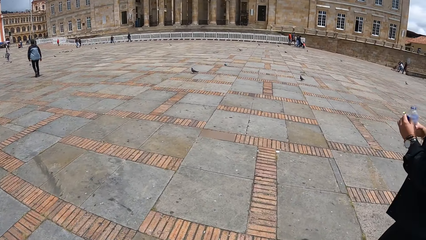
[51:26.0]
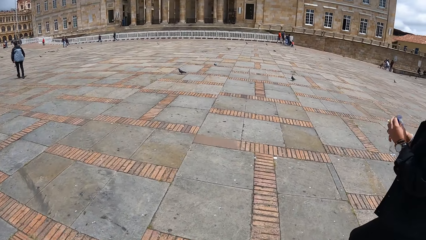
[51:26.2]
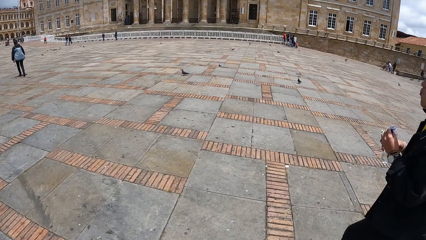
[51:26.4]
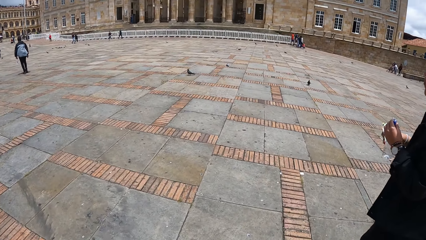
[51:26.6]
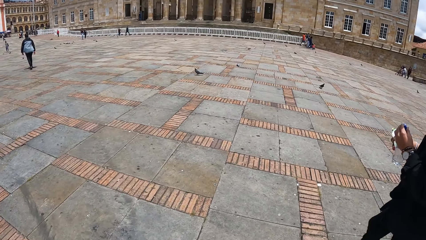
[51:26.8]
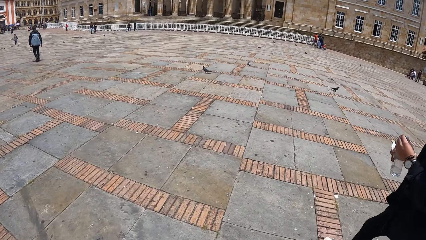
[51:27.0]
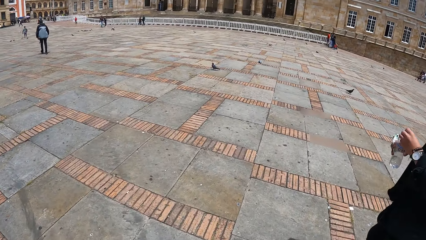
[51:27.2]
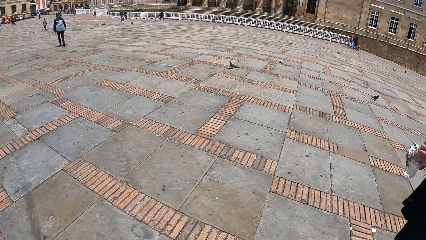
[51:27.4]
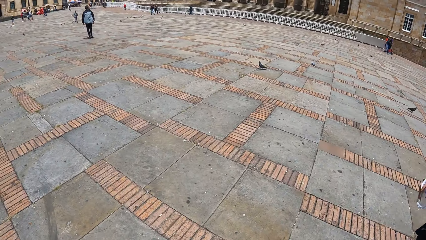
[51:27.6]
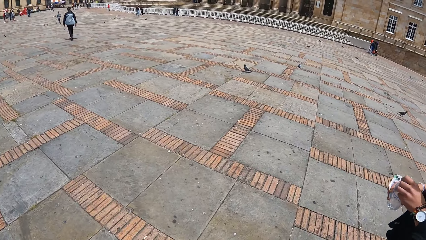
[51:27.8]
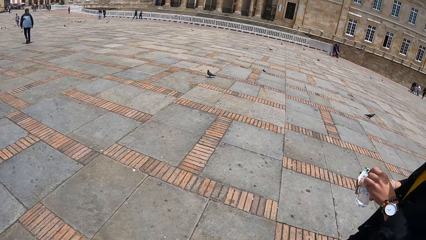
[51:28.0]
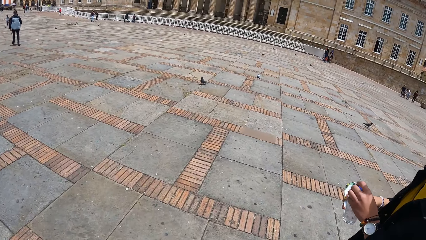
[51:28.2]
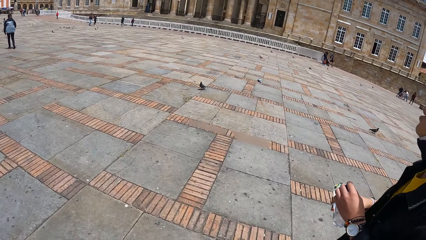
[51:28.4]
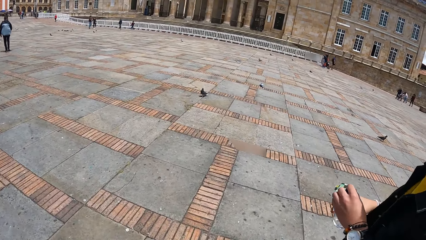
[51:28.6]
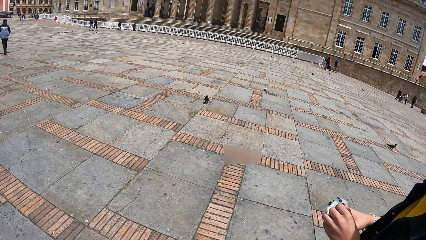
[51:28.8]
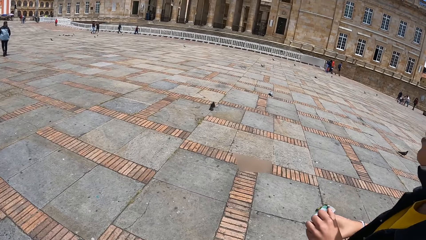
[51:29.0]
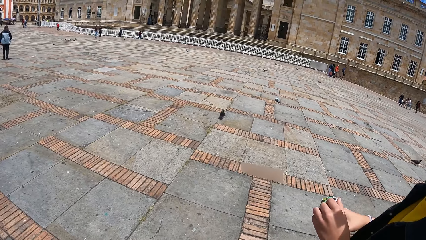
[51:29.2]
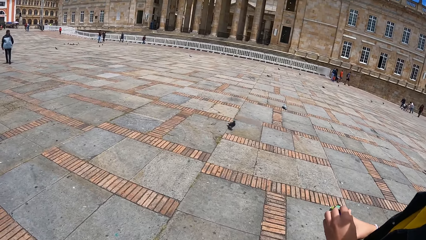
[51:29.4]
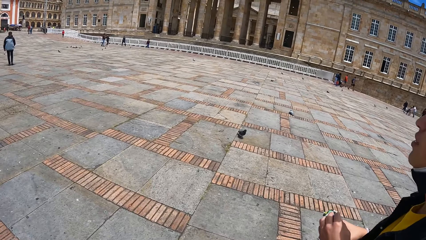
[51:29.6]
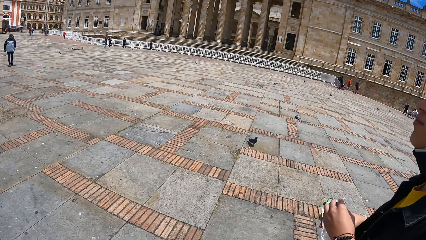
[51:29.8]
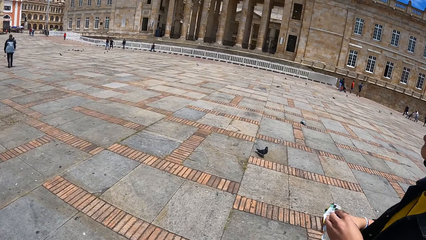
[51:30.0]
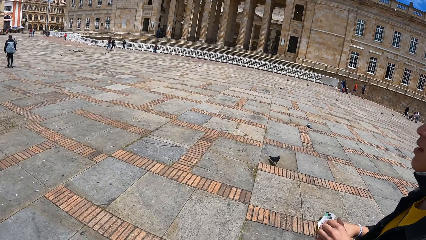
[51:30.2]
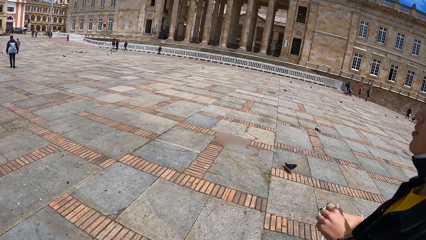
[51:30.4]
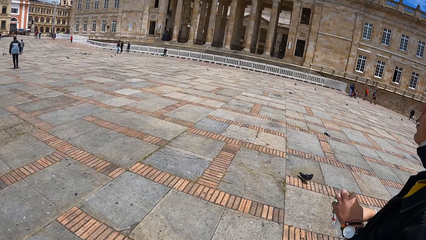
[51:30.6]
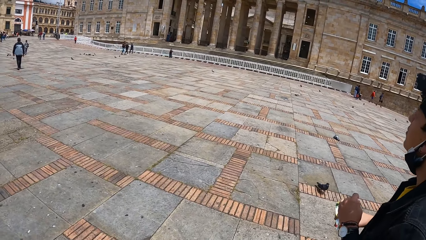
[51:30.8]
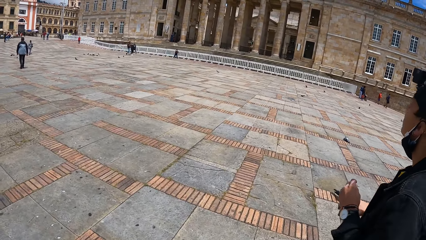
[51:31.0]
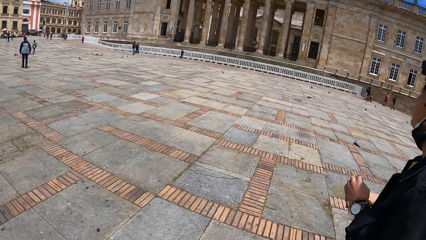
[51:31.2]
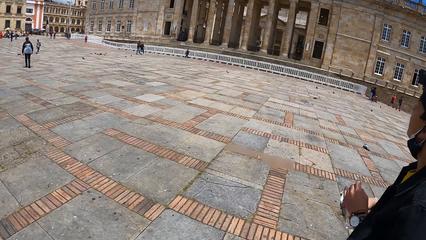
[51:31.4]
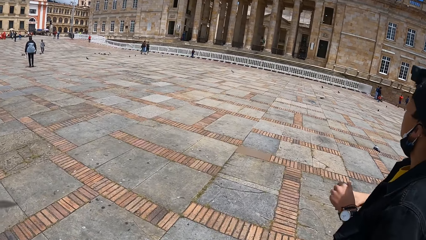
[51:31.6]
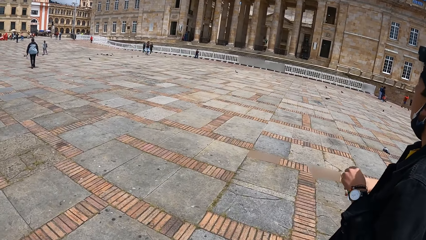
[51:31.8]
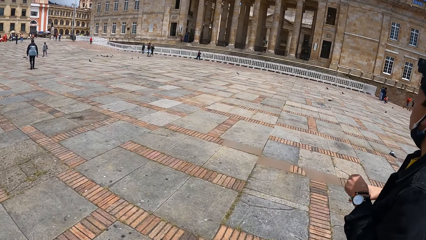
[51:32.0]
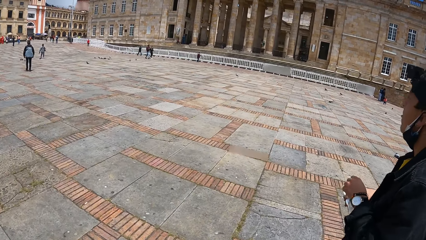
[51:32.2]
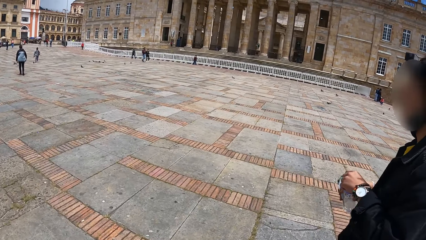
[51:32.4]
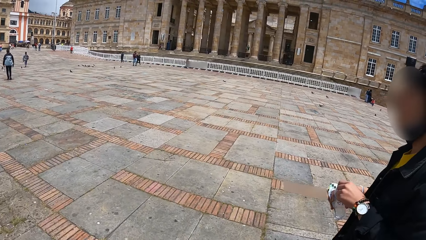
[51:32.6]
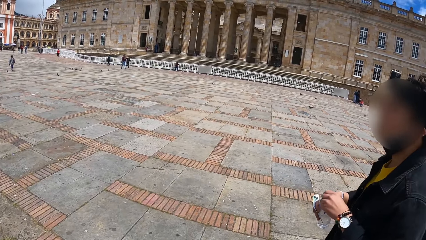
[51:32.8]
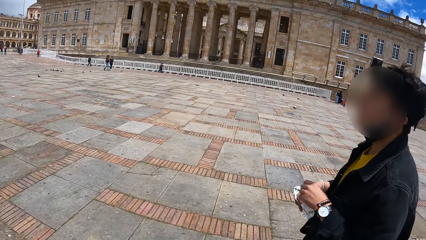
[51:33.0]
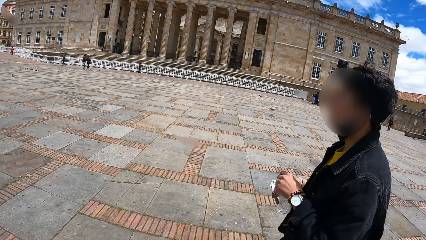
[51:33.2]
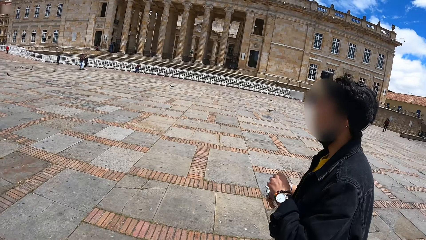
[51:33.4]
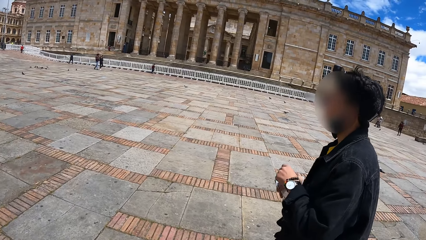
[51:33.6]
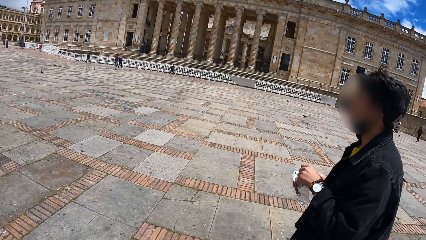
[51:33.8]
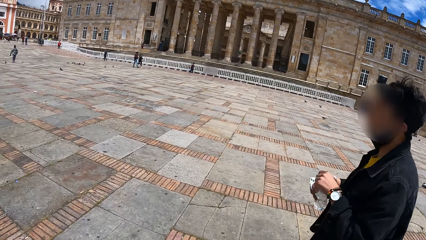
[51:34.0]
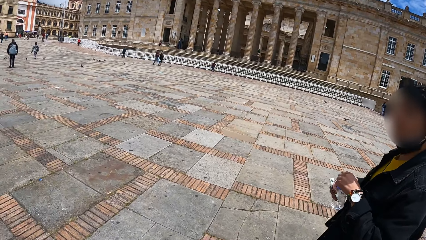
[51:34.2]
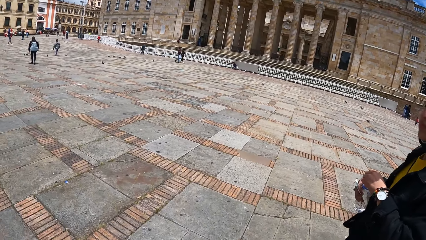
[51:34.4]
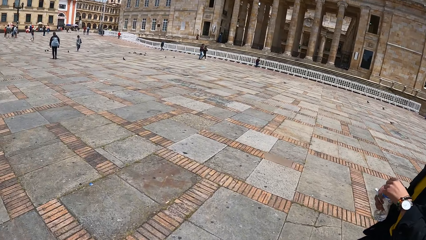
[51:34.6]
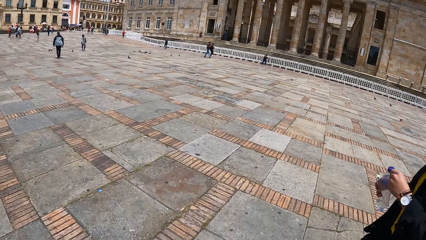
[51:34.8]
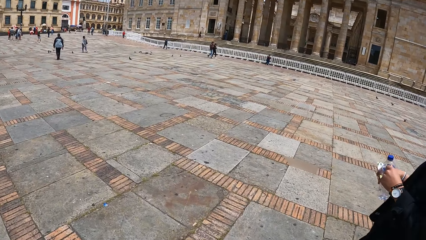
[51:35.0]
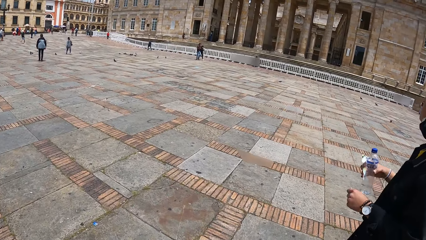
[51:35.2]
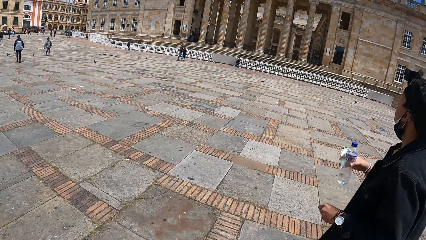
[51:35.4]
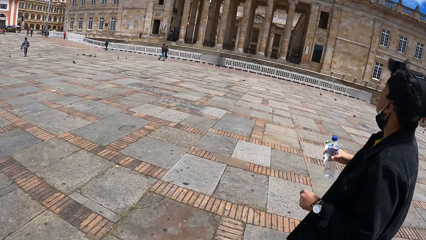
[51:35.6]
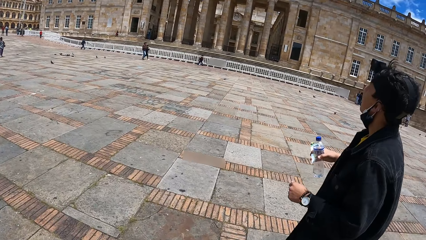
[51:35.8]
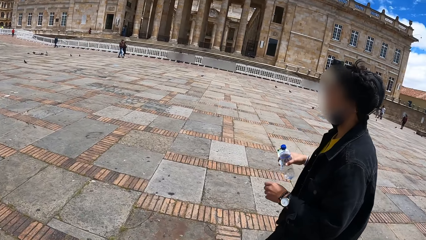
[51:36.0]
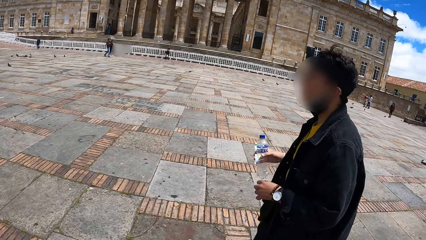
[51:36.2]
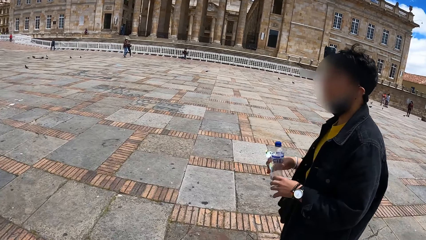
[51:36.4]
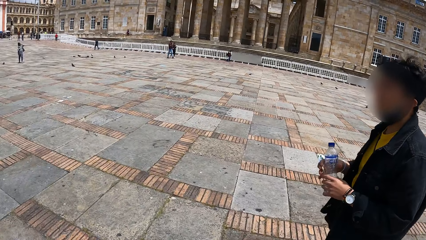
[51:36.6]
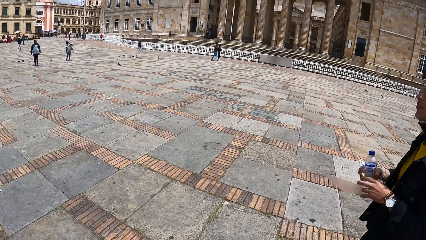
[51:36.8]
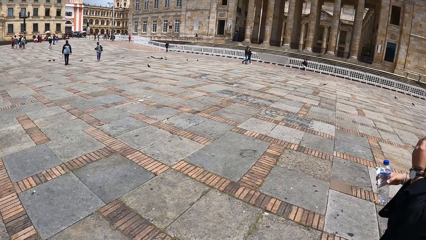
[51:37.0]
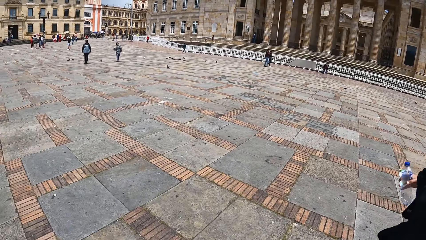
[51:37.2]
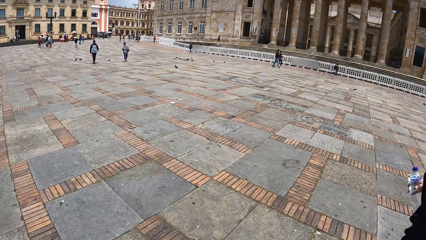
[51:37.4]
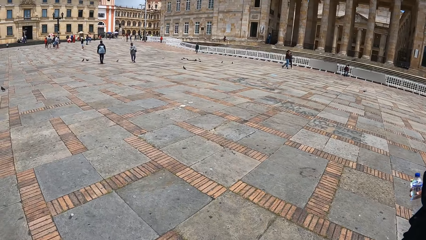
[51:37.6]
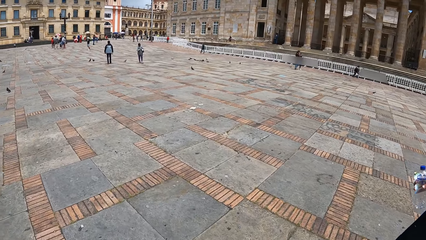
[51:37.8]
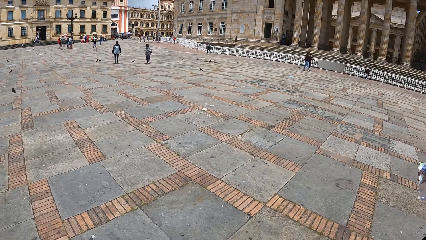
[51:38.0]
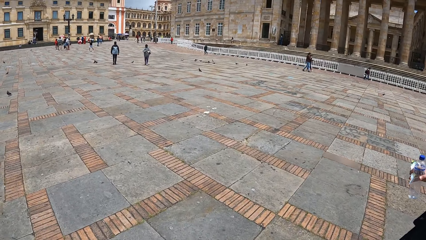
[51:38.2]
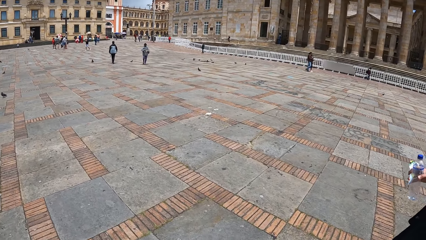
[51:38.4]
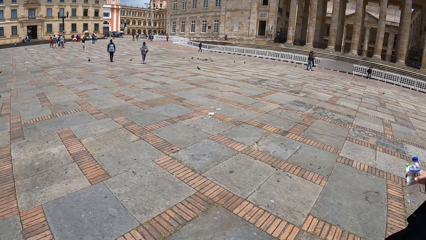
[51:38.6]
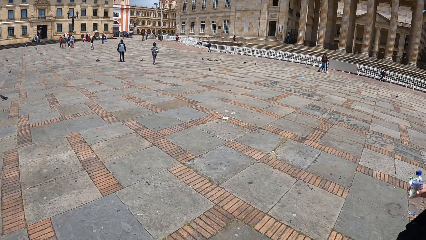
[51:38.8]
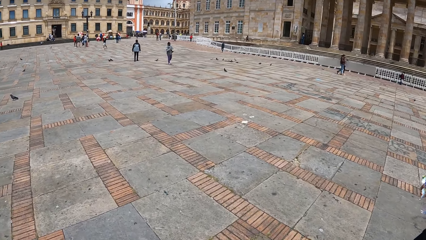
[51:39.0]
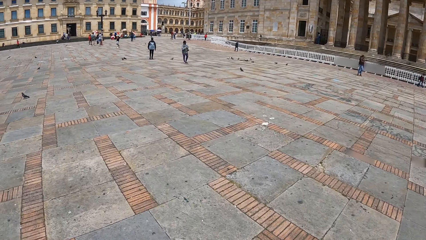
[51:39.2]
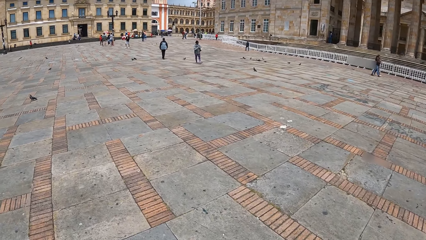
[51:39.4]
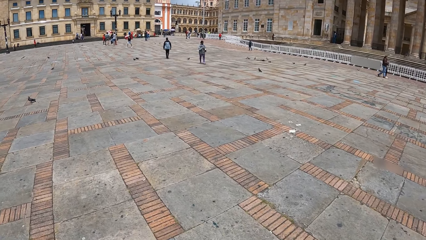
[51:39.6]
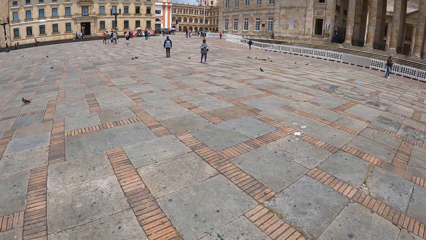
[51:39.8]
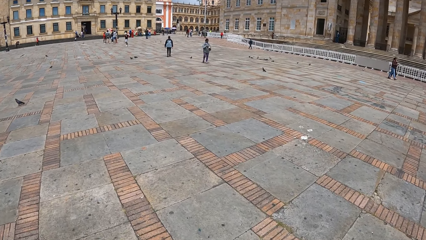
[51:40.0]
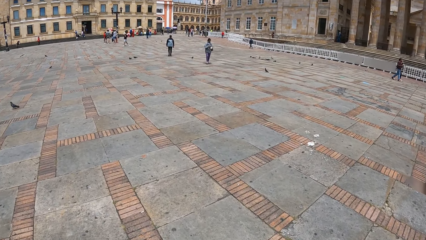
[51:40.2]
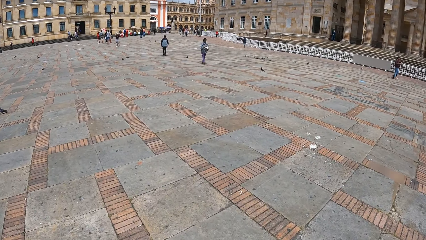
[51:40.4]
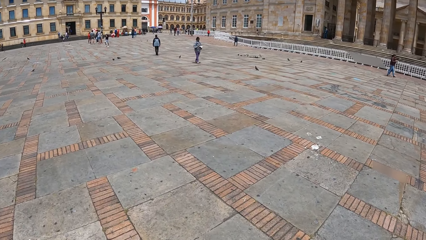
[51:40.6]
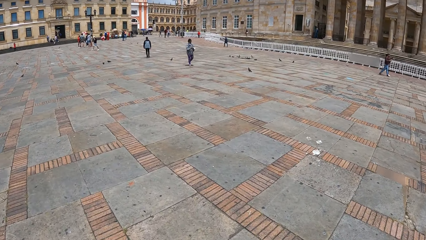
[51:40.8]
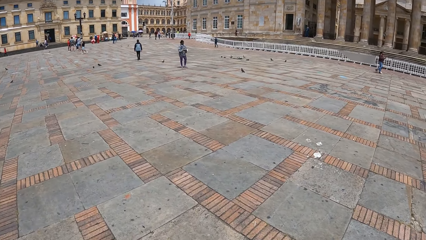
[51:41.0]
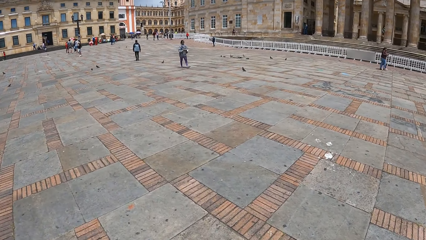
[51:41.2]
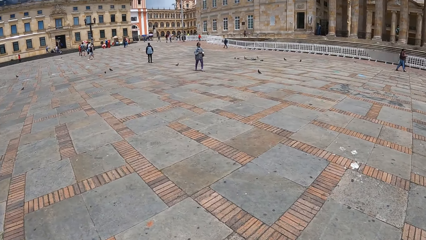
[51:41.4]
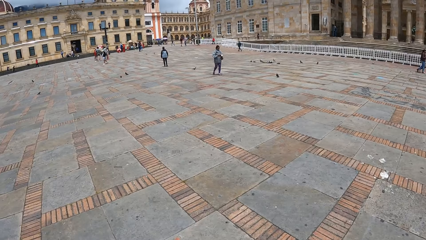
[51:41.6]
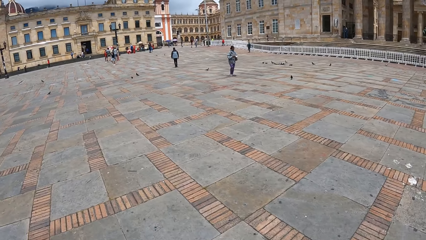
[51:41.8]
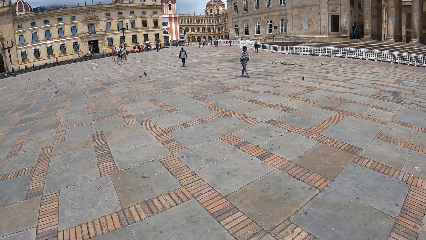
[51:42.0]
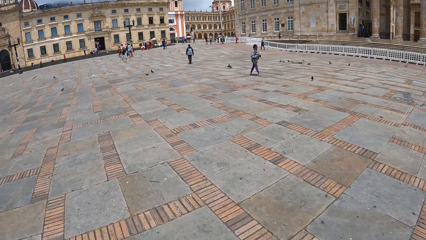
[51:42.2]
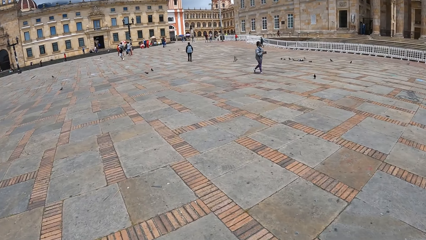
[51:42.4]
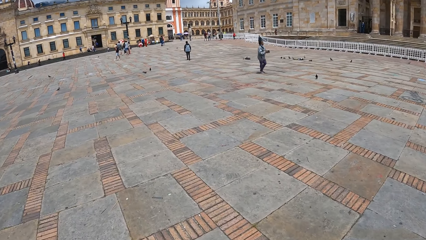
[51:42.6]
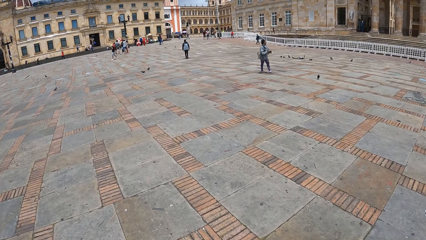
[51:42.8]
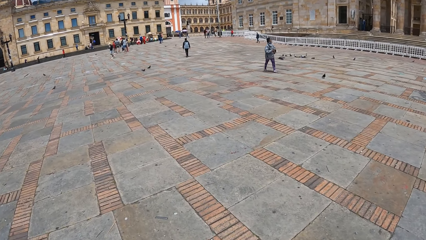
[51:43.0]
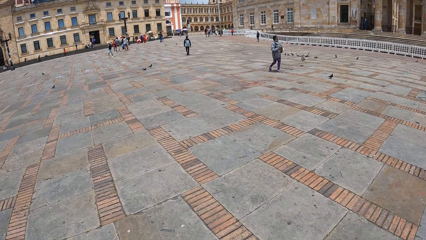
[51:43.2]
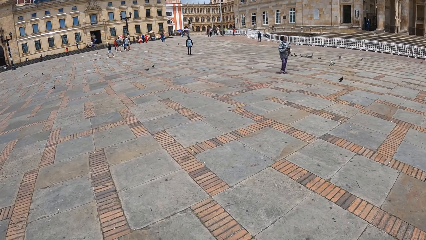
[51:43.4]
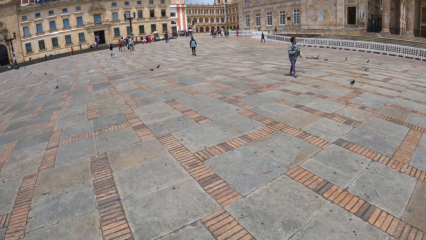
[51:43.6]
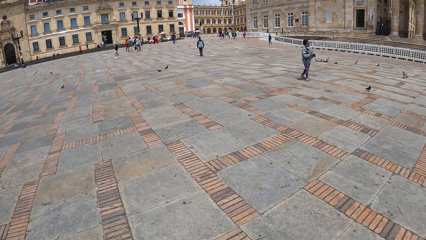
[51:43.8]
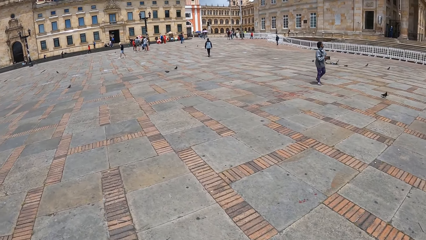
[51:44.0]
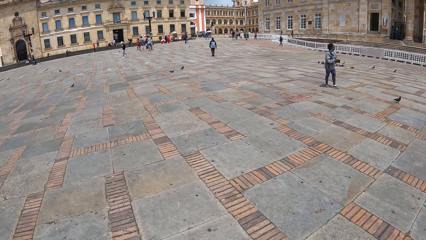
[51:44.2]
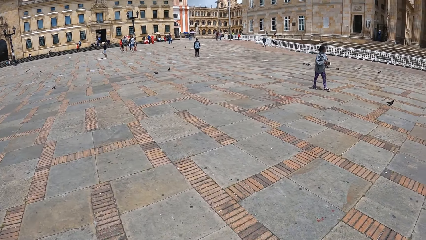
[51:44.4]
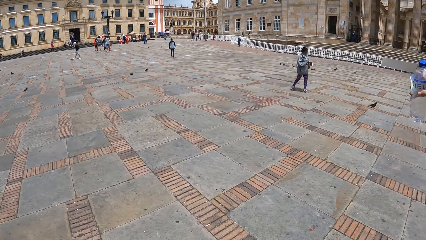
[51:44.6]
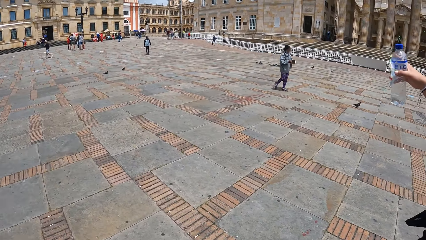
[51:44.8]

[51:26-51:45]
The man covers the bottle with the cap in his left hand. The camera wearer interacts with the man.
